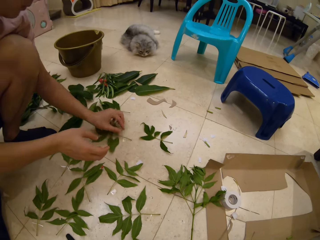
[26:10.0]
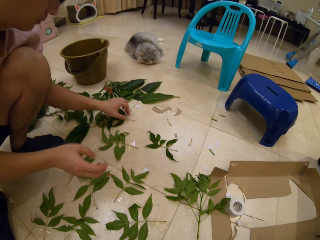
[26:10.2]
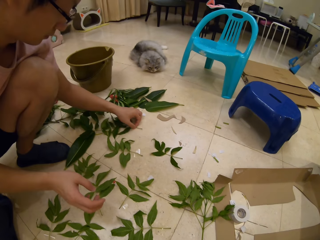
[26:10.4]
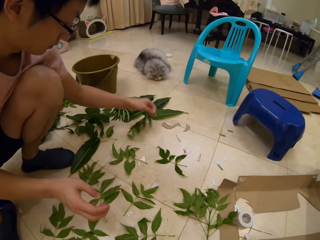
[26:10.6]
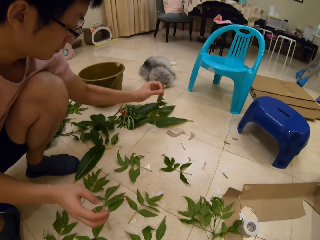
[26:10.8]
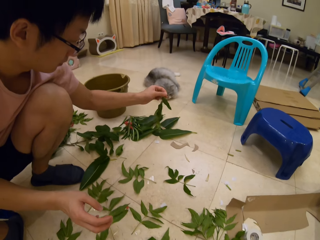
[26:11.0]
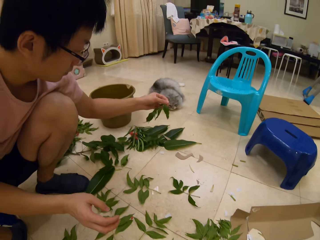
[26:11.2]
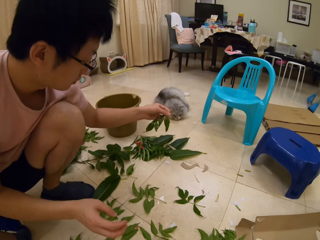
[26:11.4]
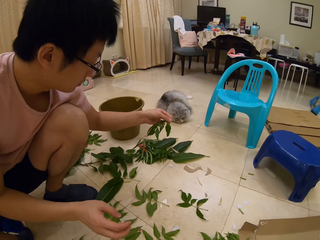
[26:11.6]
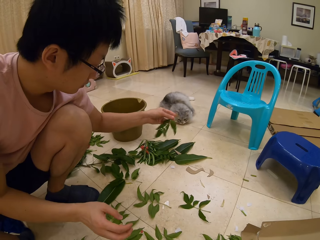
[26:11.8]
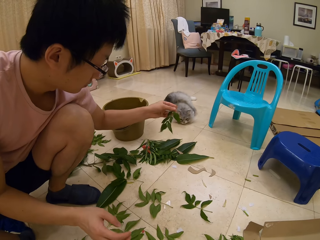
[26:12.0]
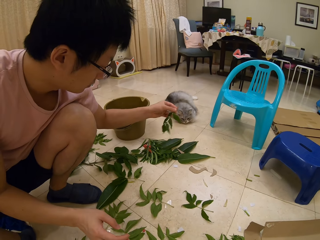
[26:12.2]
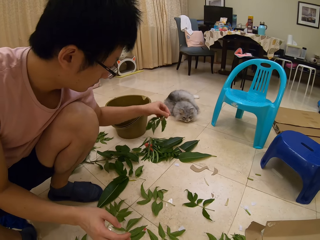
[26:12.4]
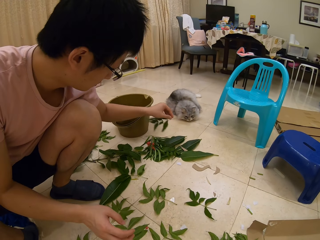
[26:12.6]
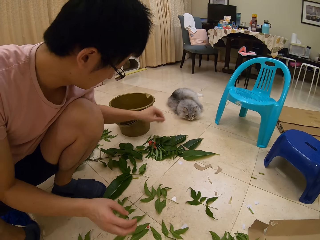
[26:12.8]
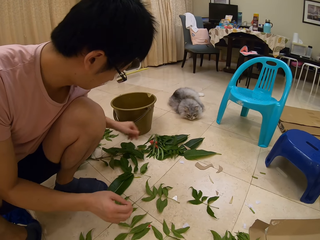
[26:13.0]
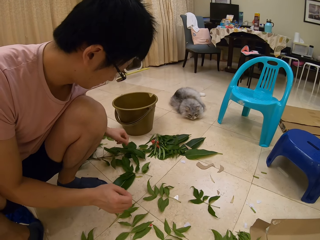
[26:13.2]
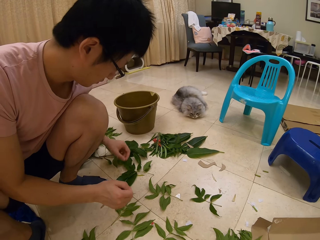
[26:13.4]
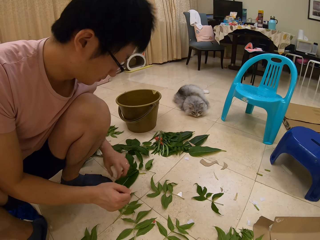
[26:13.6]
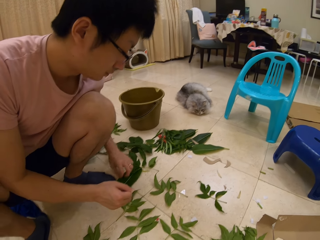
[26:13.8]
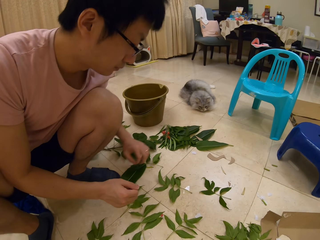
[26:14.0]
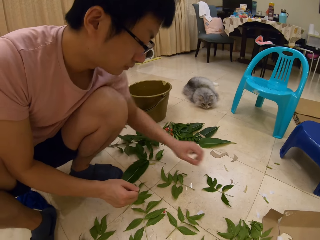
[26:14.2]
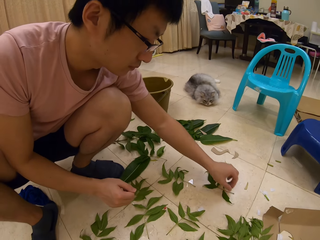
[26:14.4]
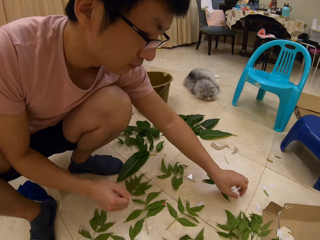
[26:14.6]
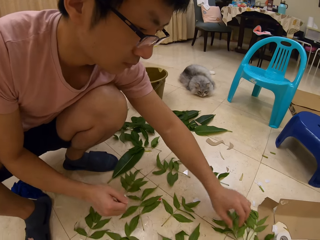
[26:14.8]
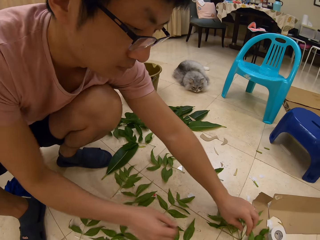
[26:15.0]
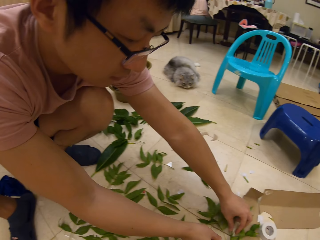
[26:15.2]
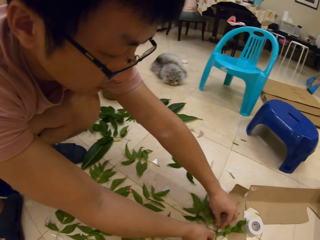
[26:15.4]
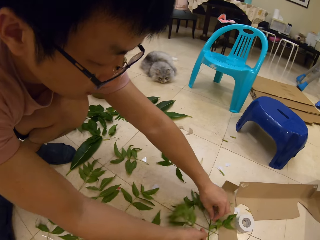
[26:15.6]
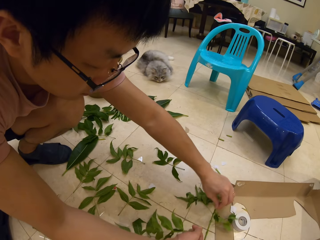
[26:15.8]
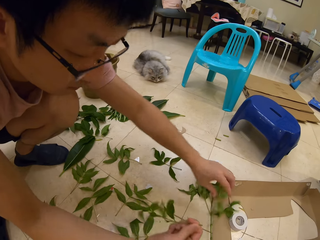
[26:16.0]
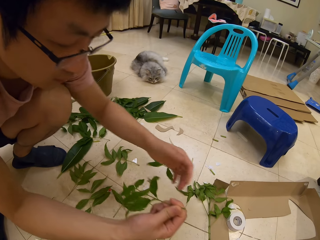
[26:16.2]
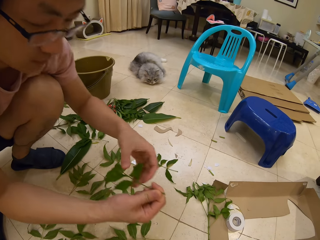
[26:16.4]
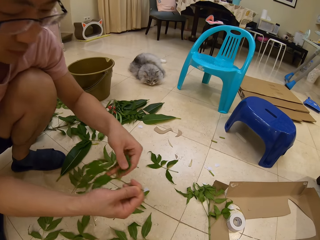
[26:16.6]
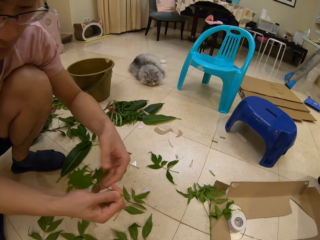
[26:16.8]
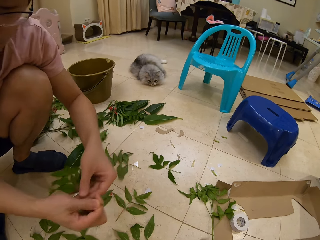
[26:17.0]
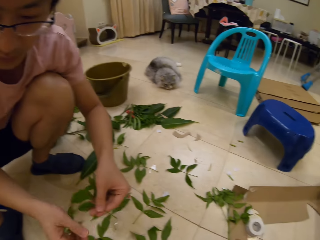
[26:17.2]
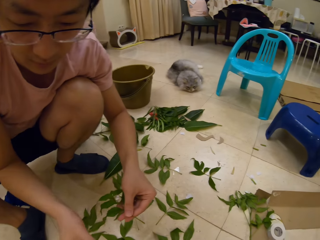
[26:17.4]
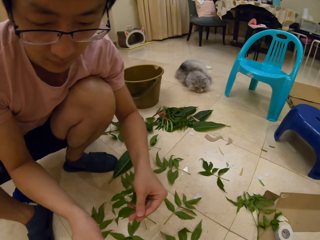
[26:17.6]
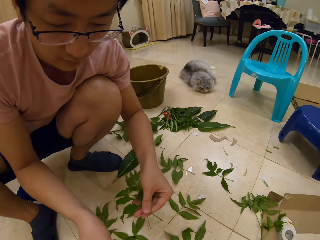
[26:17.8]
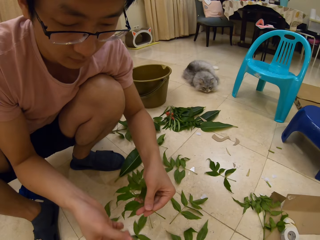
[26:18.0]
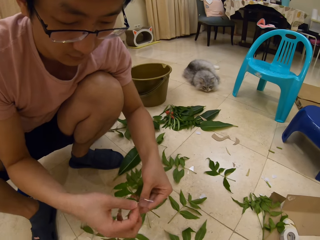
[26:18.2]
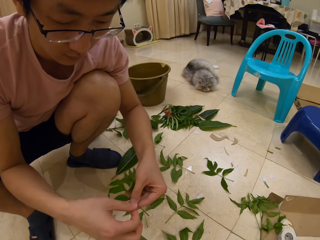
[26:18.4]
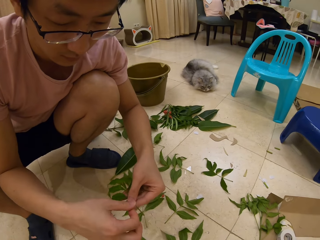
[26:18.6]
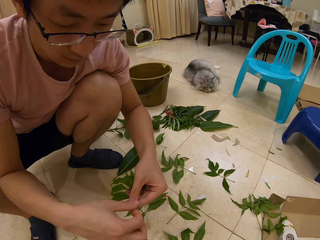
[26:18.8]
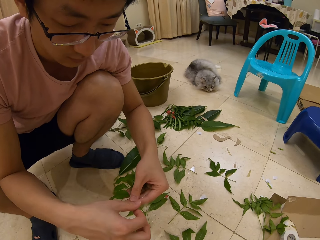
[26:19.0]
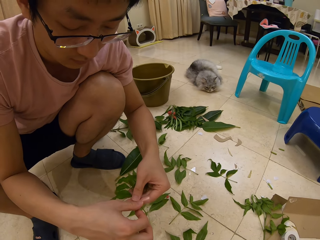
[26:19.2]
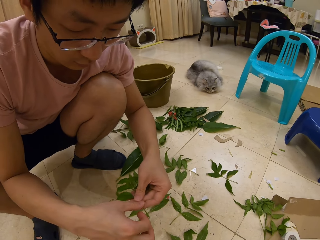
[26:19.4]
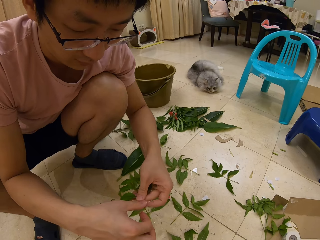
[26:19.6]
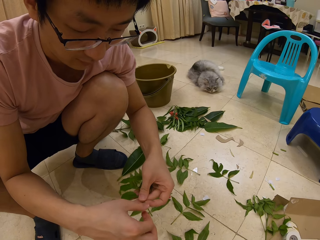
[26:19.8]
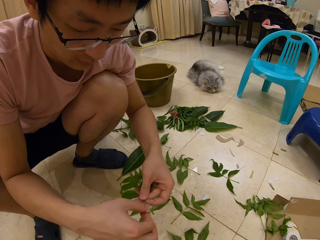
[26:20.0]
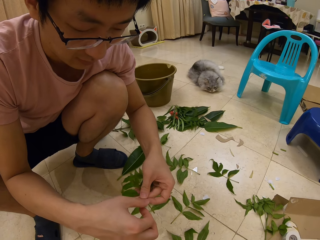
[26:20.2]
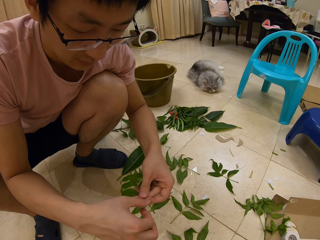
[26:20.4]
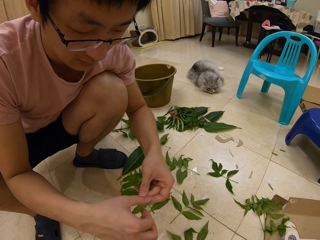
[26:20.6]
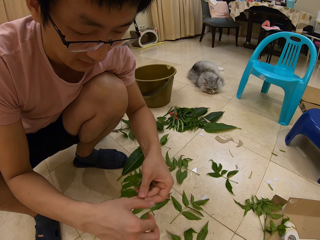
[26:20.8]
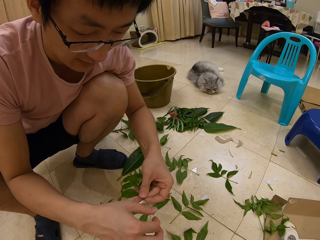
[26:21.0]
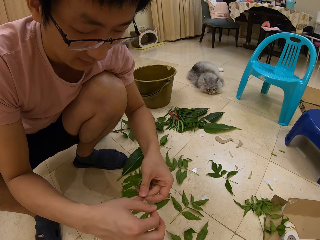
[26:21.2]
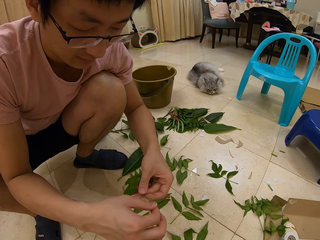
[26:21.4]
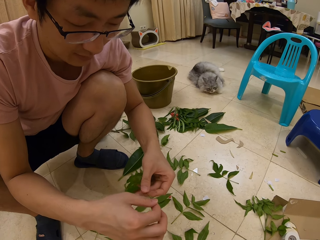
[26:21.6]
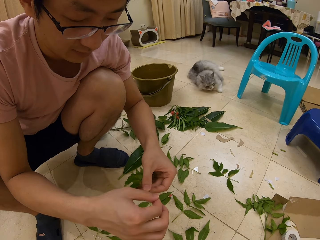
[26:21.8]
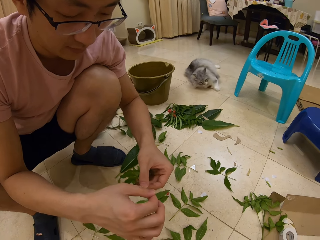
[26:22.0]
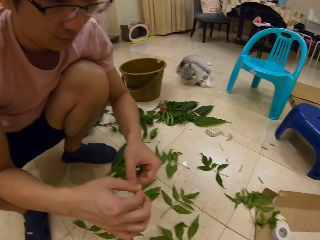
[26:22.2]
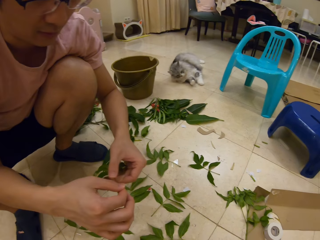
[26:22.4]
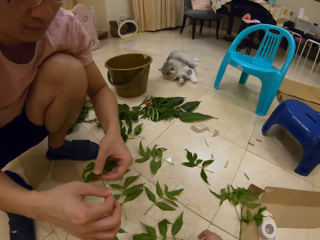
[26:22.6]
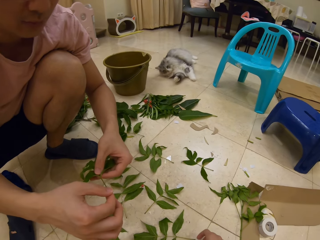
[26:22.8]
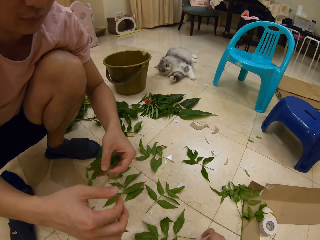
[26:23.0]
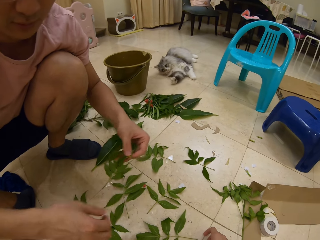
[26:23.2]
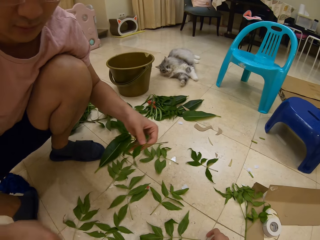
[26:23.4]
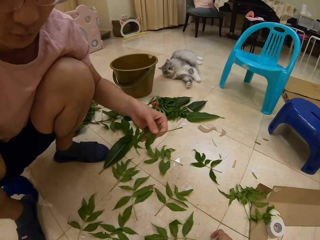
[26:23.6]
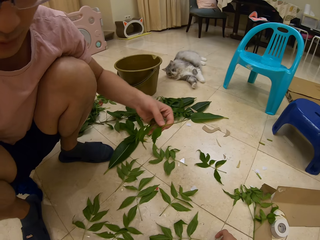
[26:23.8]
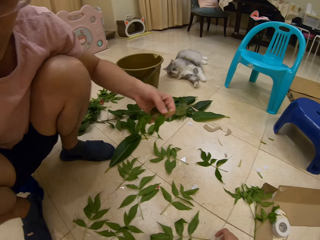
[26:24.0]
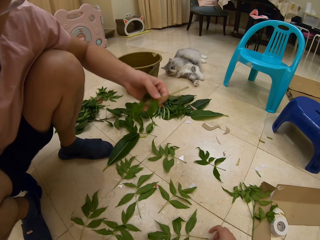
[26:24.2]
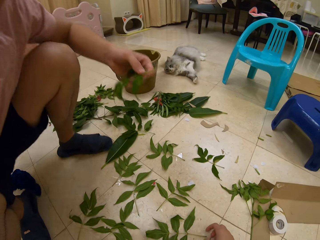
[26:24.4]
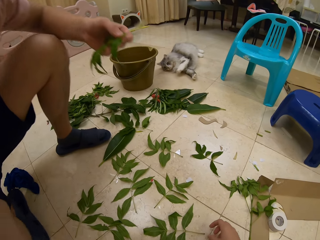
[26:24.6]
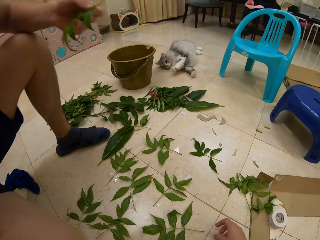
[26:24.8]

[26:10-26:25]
A person picks a plant. The camera wearer speaks to the person. The person drops the plant on the floor. The camera wearer speaks to the person and looks at the person. The person picks a plant. The camera wearer speaks to the person. The person attaches tape on the plant. The camera wearer speaks to the person. The person speaks to the camera wearer. The camera wearer speaks to the person. The person speaks to the camera wearer.

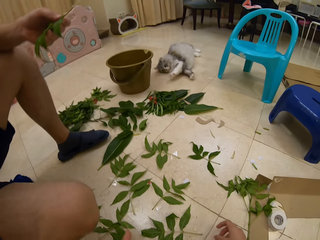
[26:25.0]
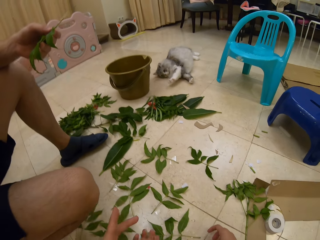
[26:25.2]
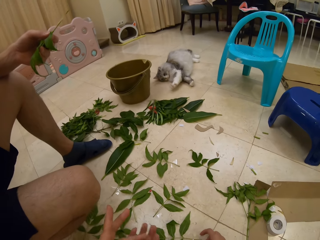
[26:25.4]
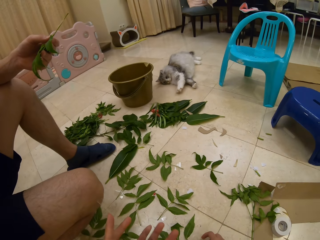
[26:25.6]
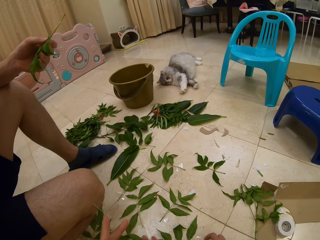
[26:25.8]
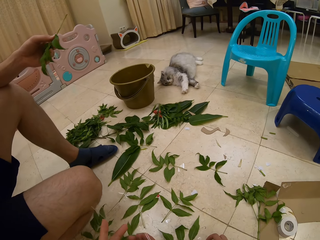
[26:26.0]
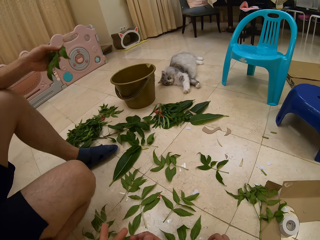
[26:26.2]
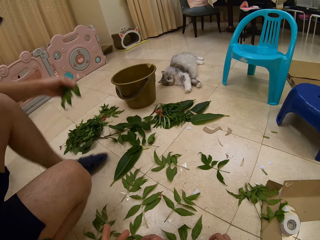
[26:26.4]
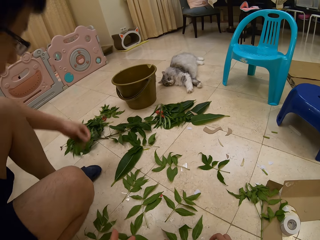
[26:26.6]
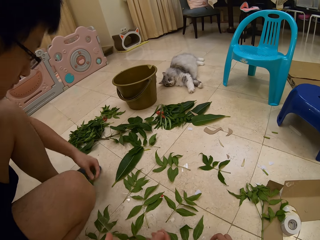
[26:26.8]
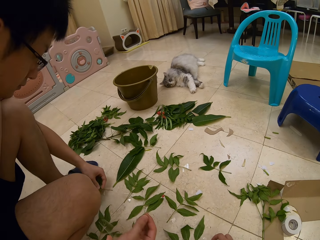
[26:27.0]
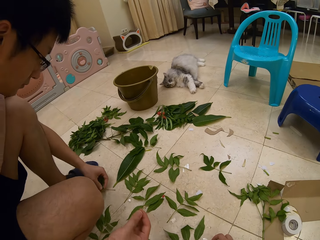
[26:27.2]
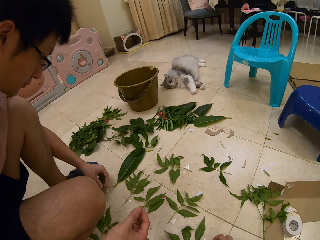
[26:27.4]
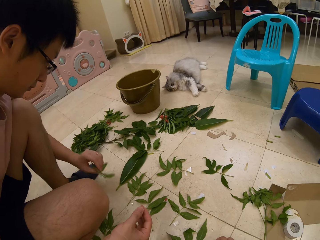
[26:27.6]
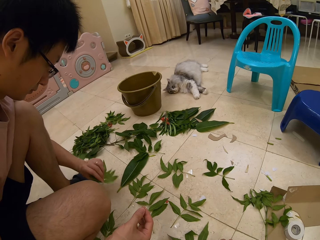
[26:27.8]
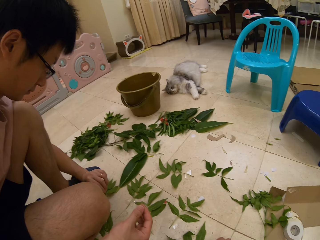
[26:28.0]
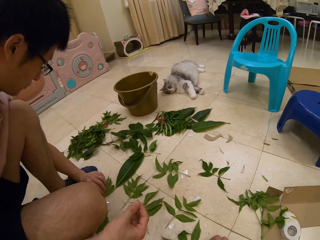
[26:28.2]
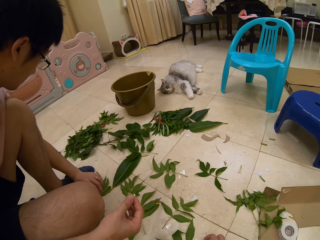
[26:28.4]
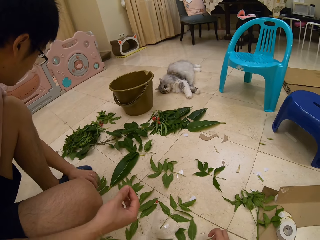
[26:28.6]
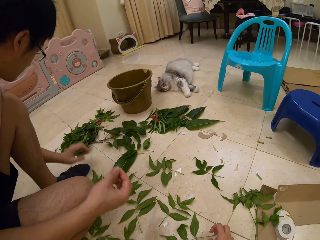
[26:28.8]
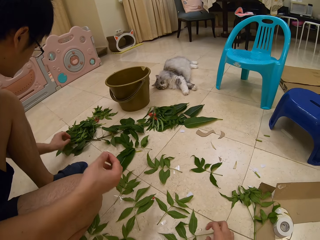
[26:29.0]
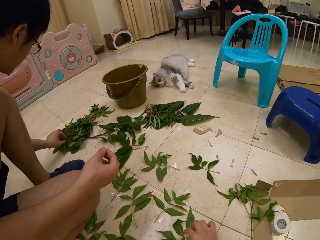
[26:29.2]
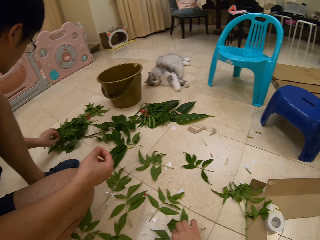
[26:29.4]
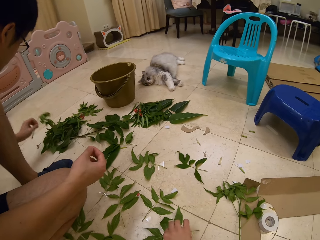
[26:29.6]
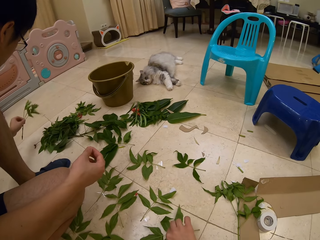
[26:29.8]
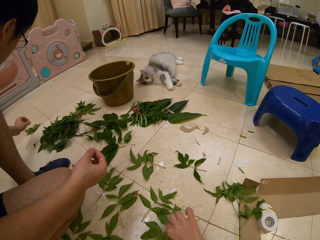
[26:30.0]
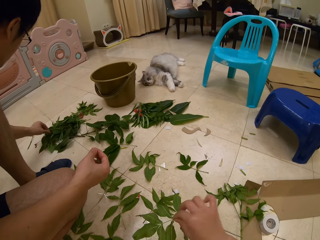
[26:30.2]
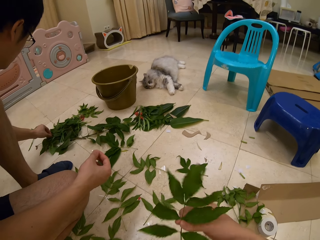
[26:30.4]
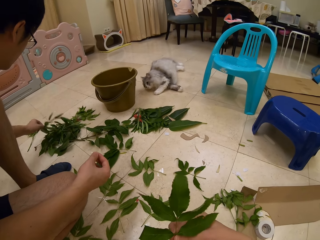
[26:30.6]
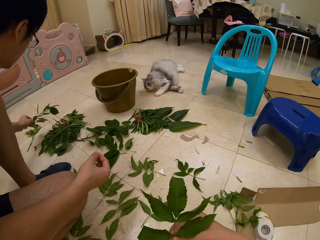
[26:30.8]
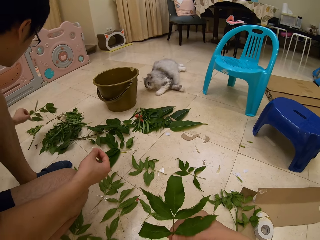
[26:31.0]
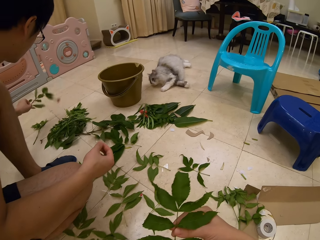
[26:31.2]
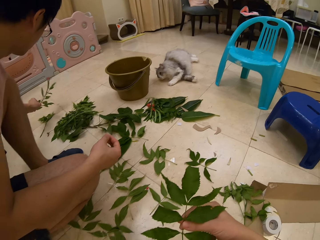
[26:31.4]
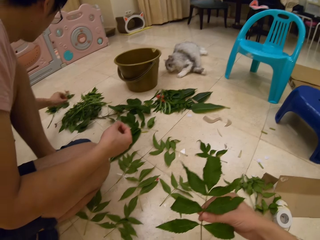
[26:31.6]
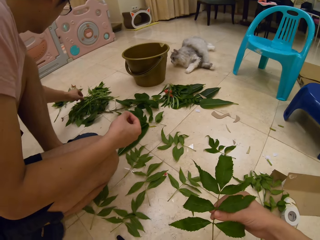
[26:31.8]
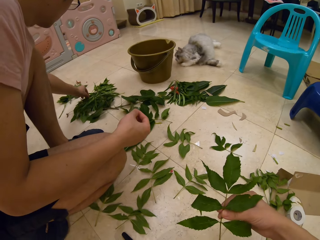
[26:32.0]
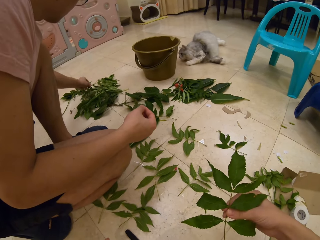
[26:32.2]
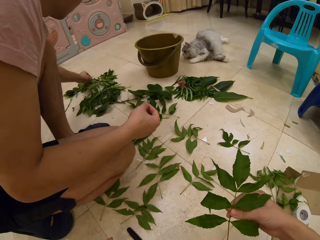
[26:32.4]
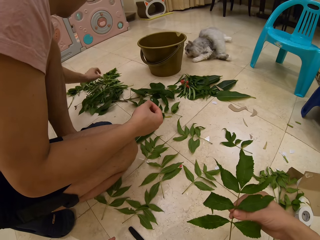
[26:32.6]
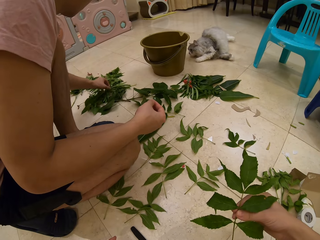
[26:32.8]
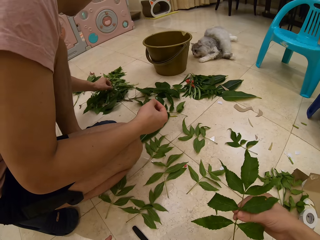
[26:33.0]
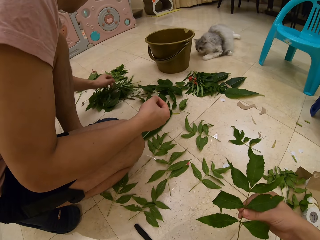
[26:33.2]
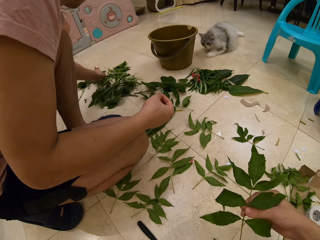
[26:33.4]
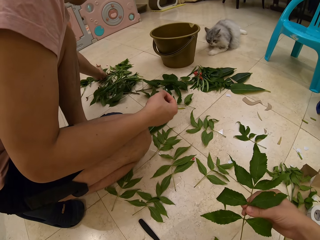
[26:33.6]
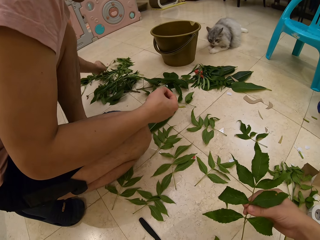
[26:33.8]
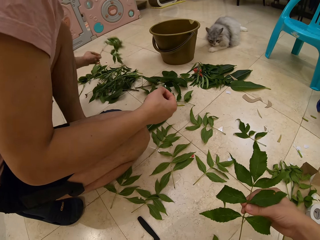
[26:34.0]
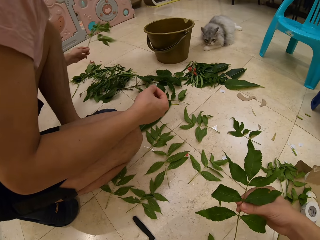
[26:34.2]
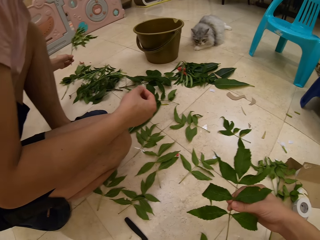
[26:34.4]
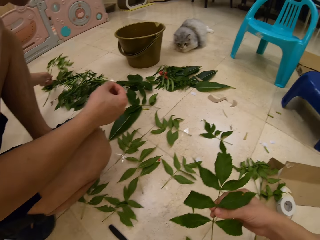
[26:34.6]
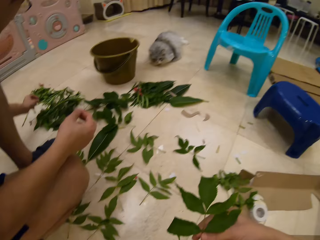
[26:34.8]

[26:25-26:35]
A person puts a piece of a leaf on the floor and sits down. The person picks a piece of the leaf or plants on the floor. The camera wearer looks at the plant and holds the plant. The person selects a piece of the leaf on the floor. The camera wearer speaks to the person.
